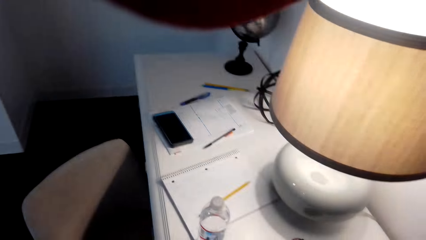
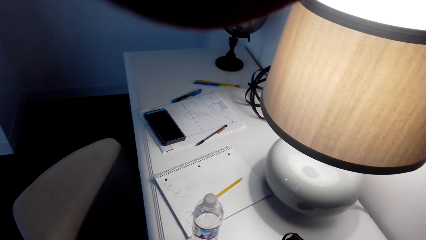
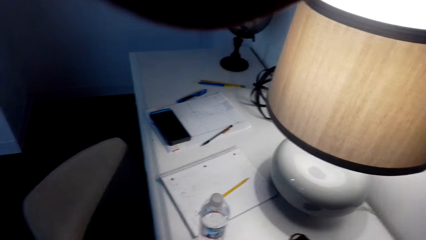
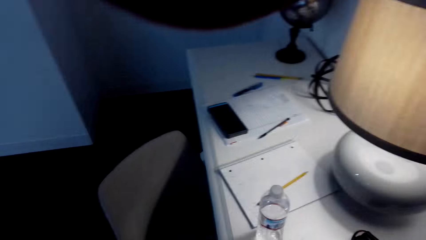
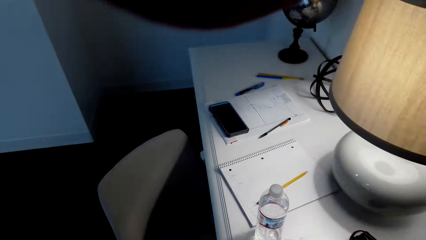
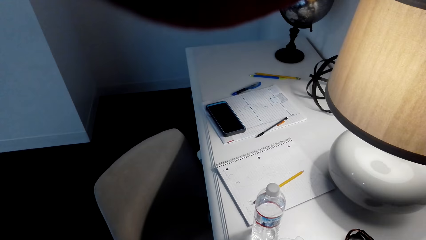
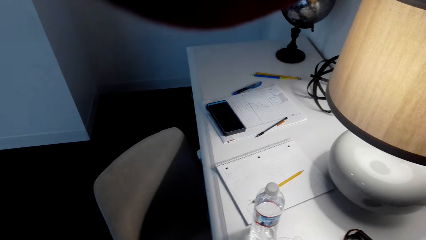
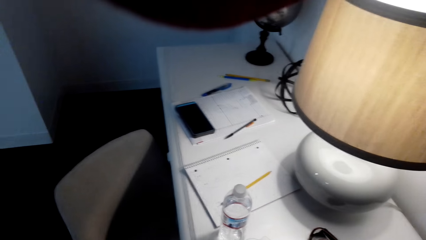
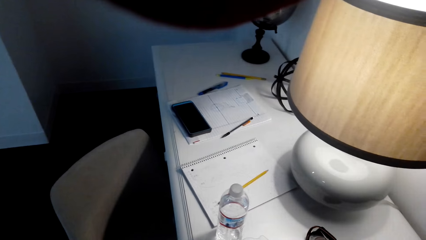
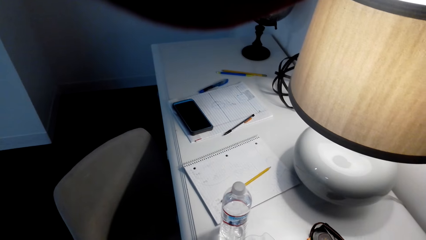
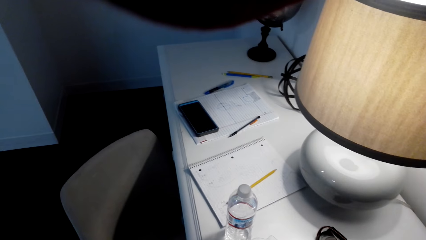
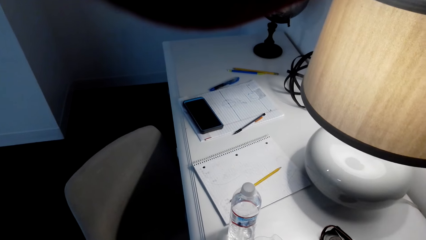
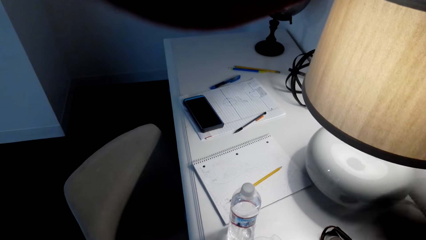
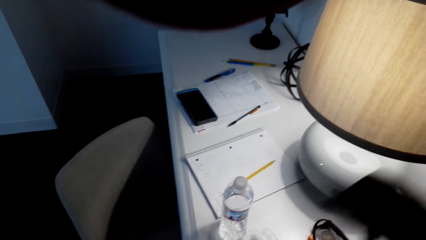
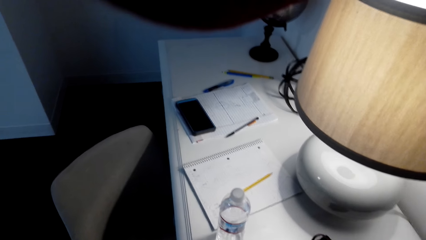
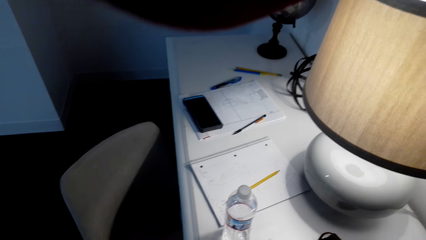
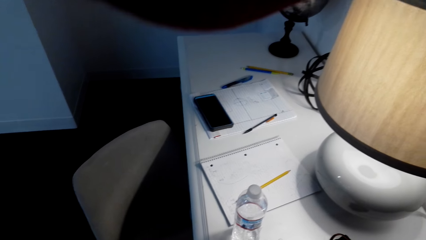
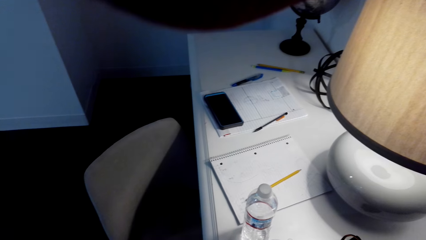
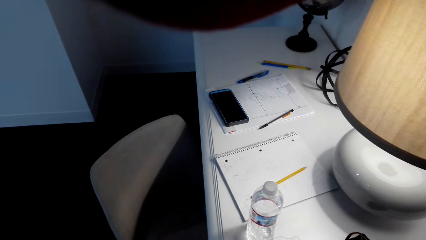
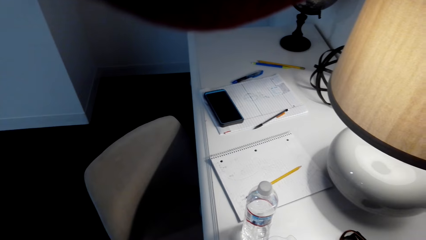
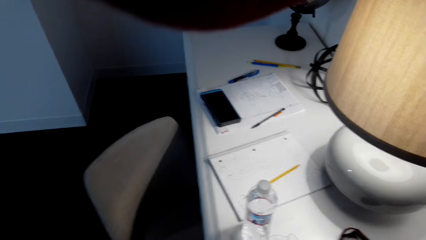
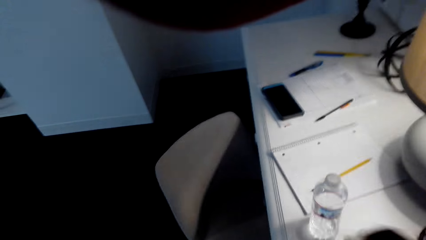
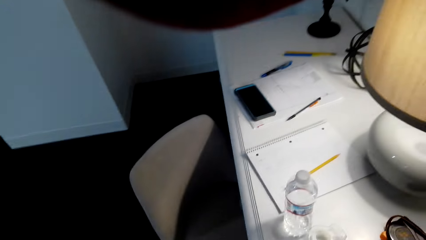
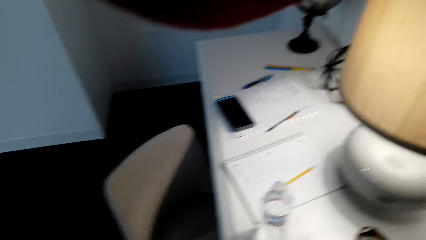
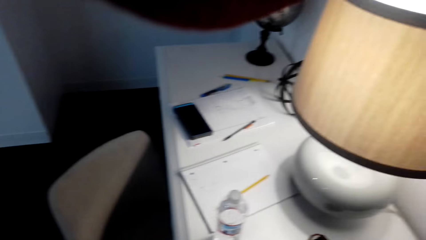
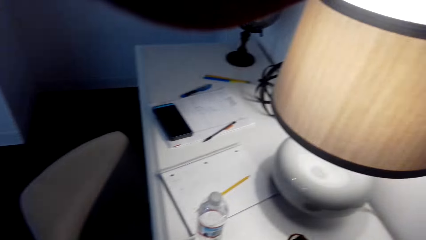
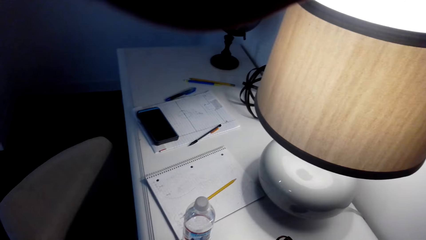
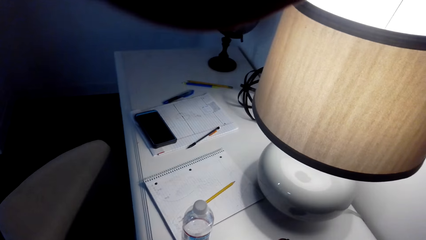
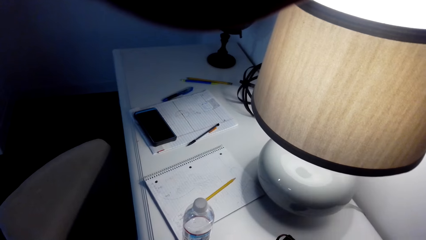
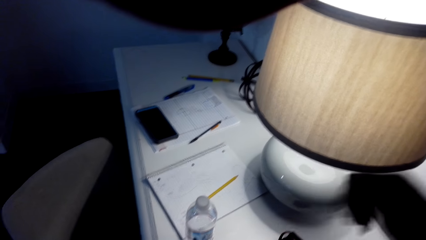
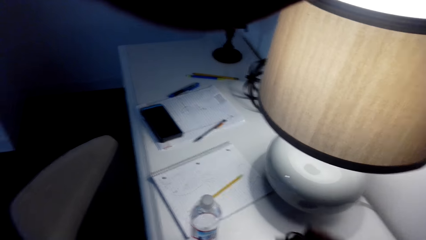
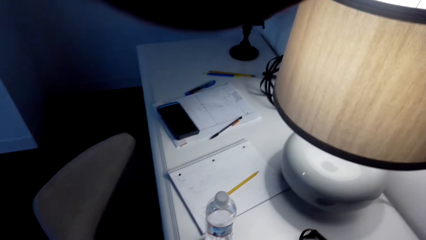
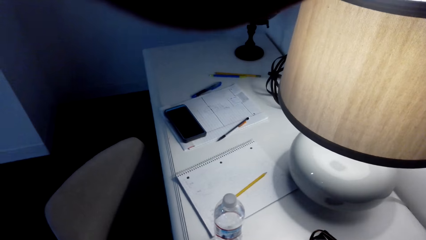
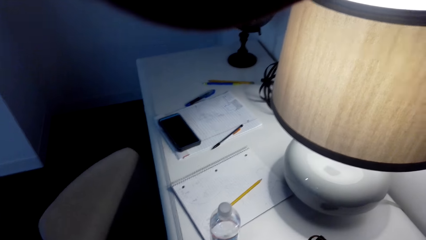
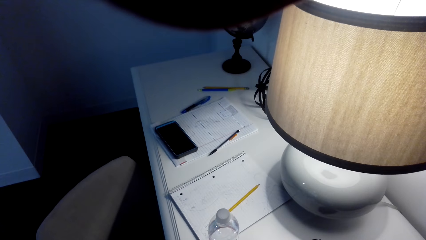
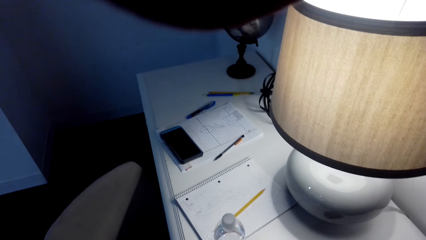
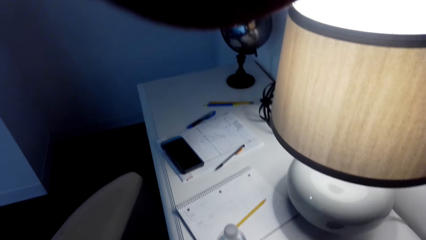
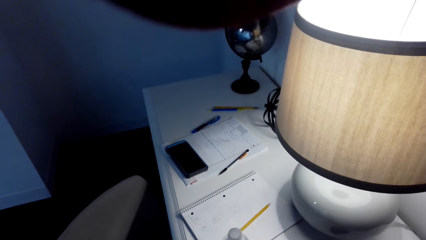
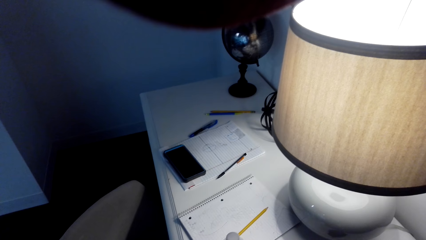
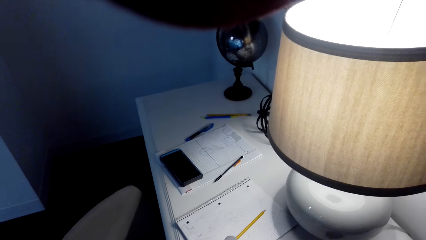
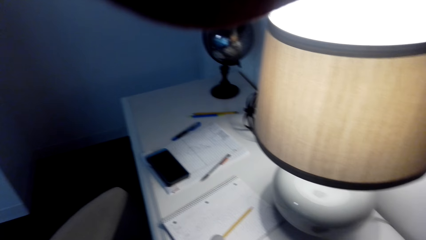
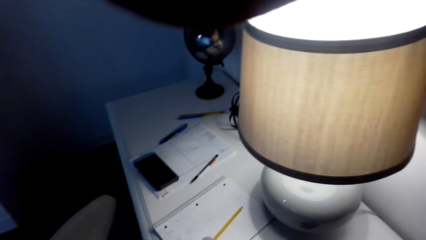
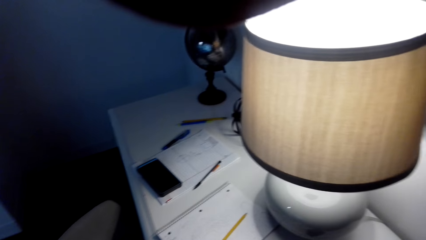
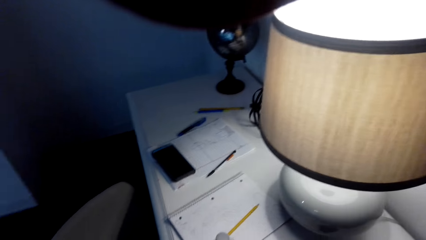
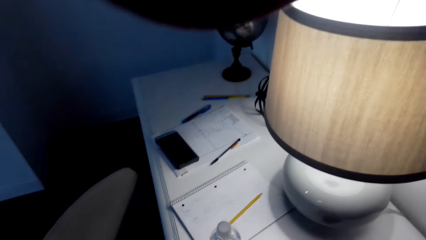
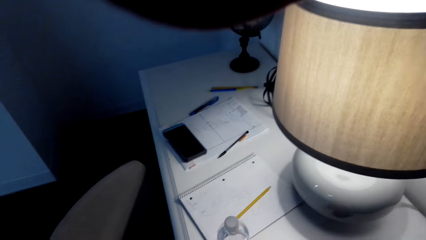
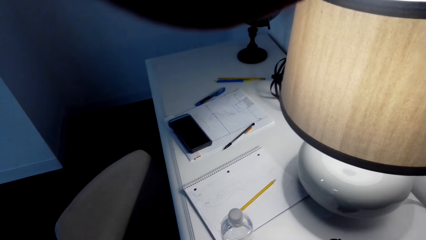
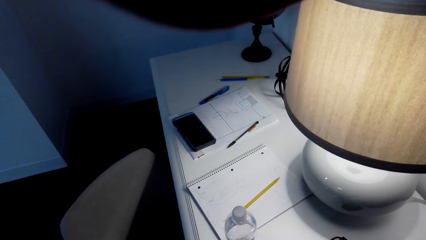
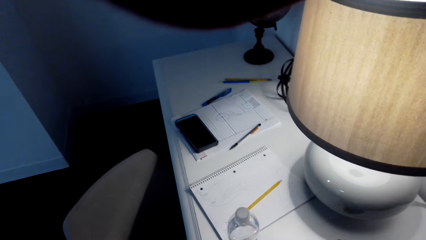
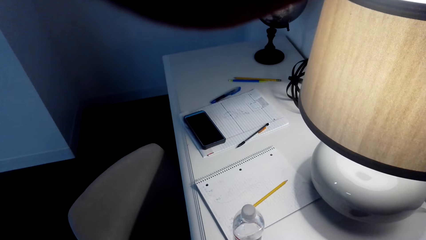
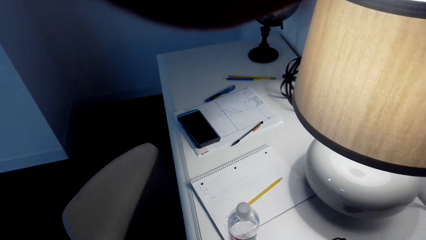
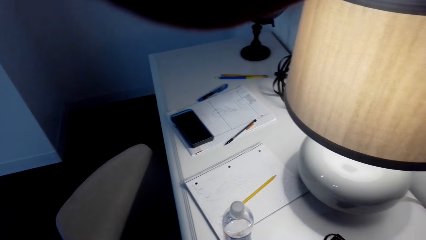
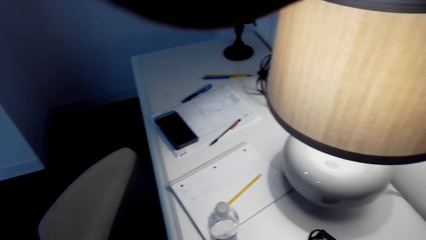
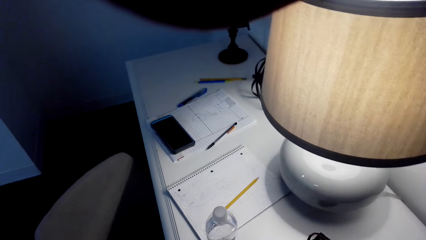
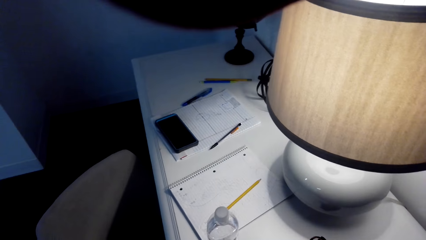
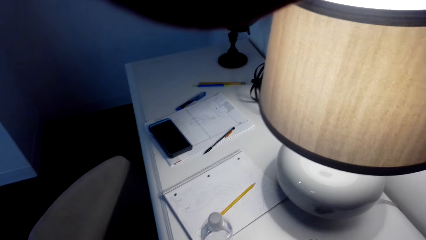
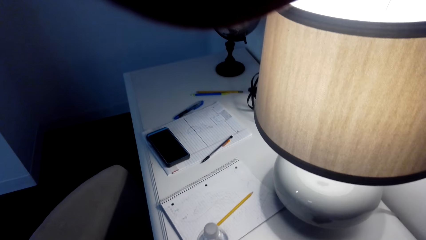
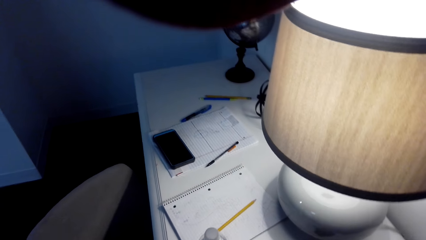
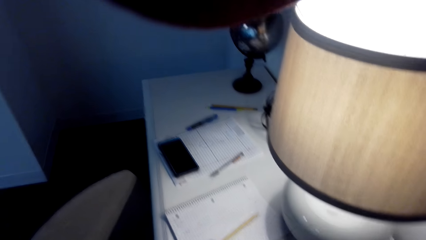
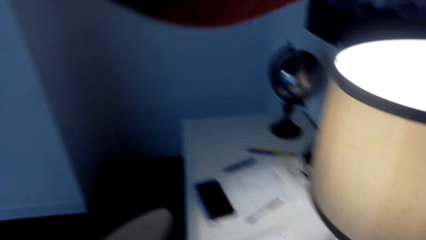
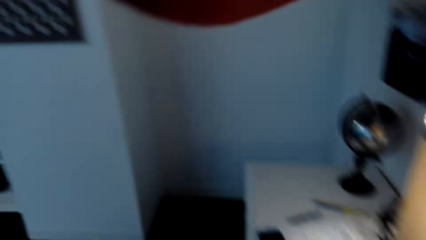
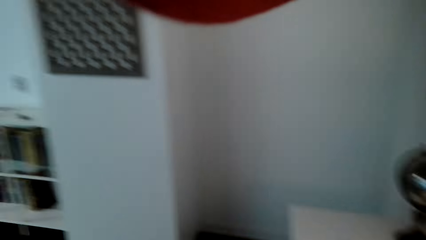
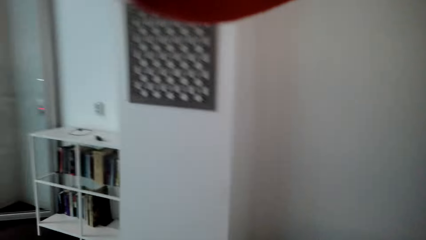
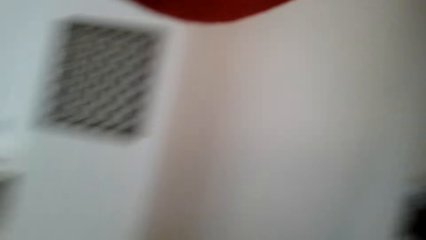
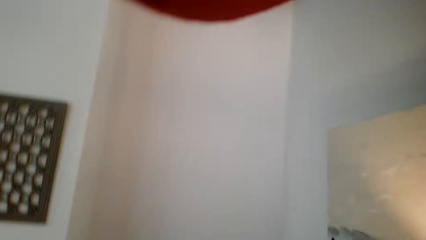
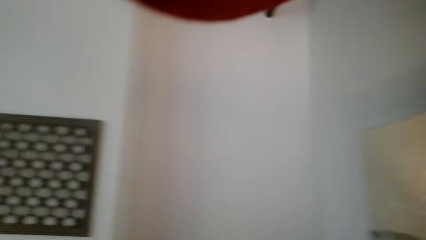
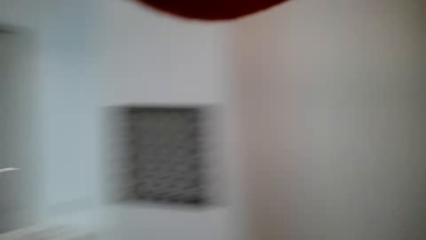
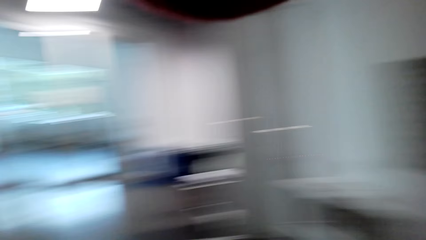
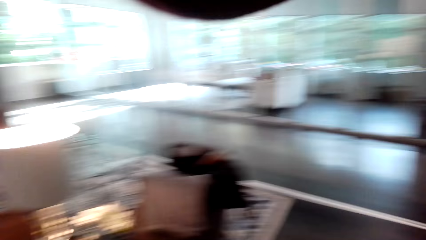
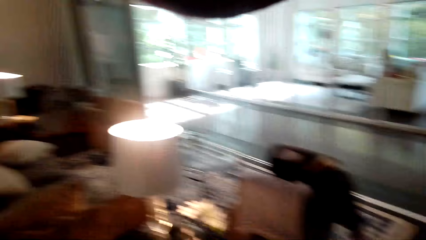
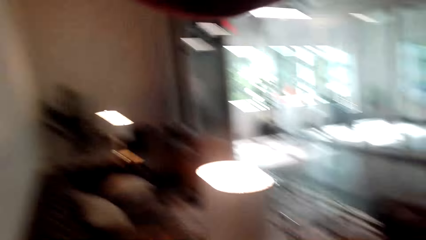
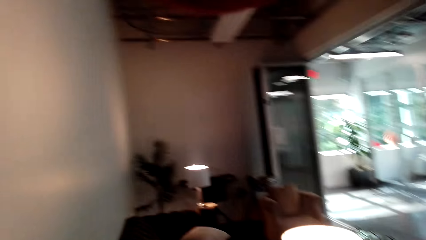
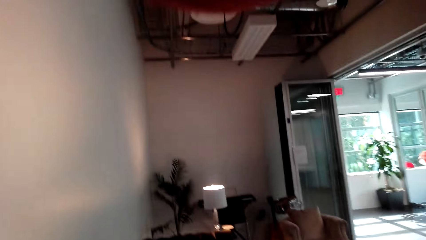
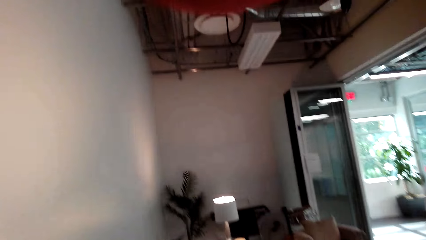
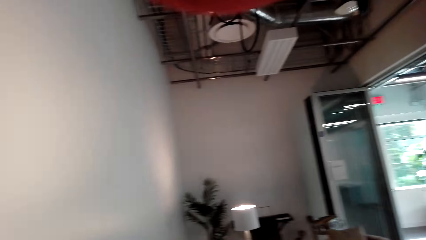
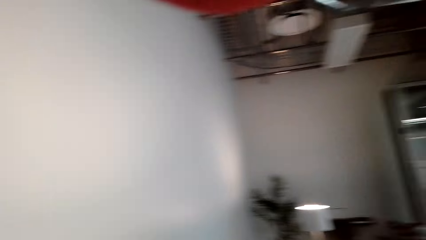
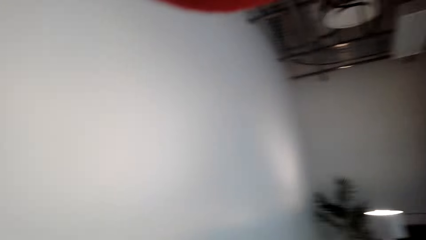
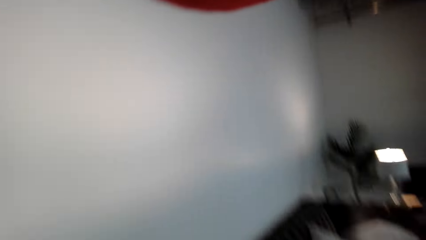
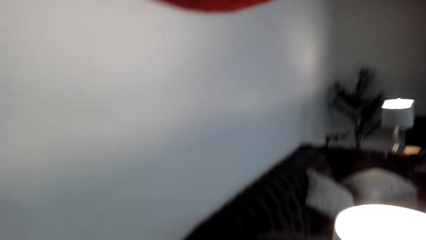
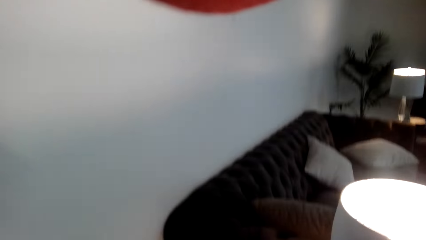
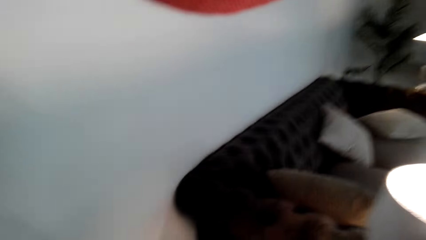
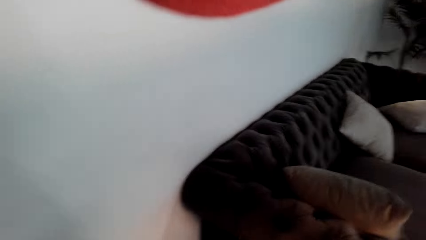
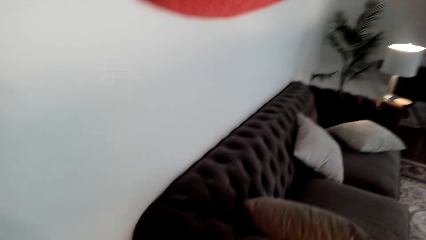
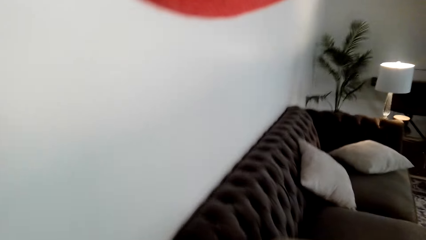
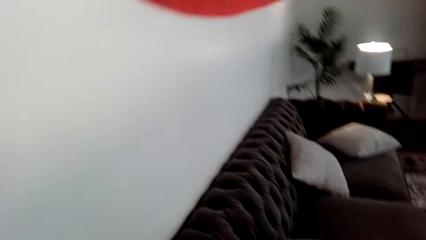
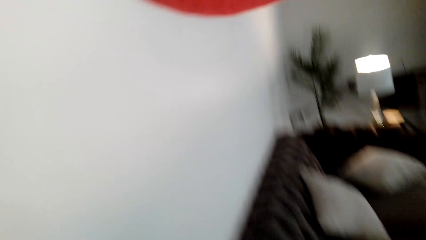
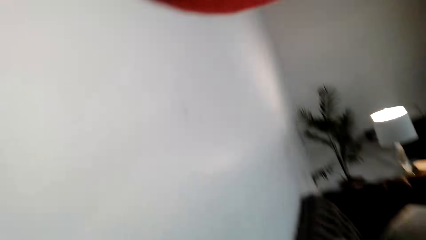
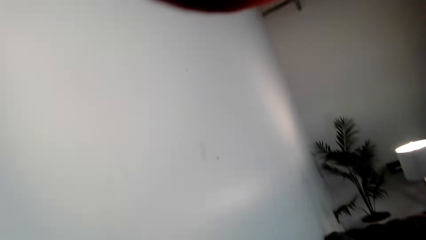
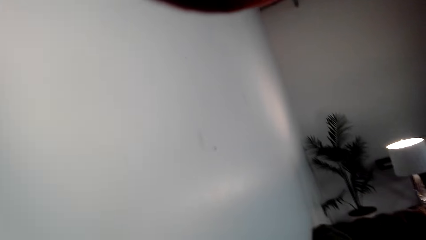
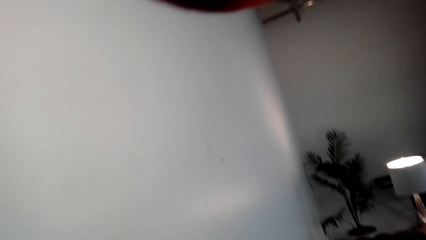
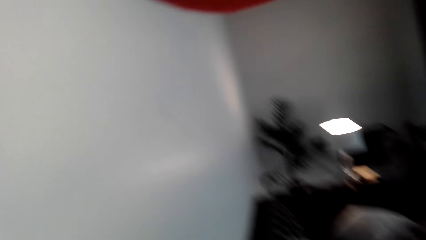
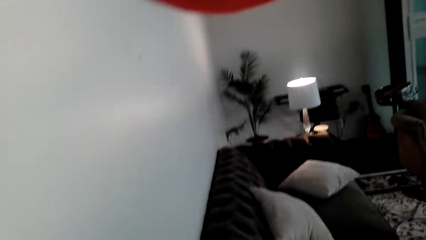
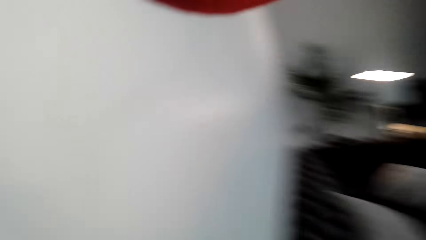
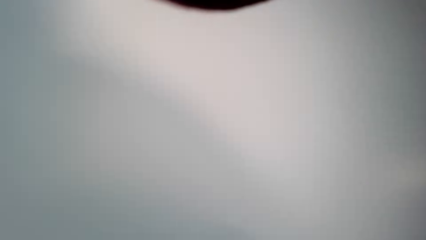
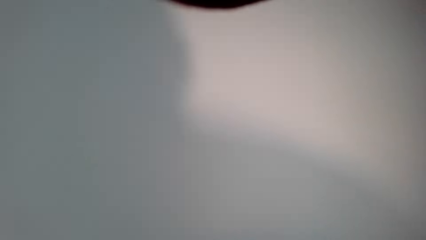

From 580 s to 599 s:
The camera wearer touches something. They put the paper on the sofa set.
